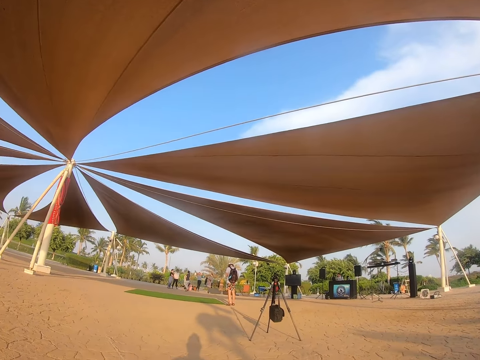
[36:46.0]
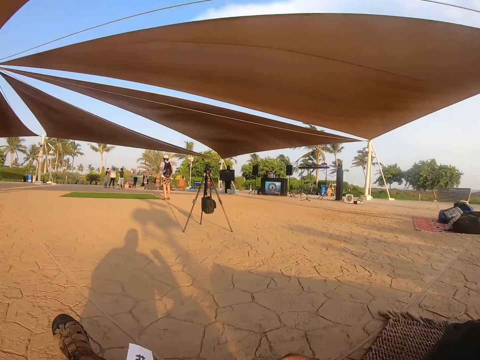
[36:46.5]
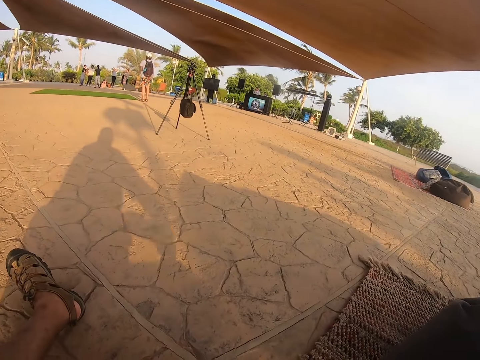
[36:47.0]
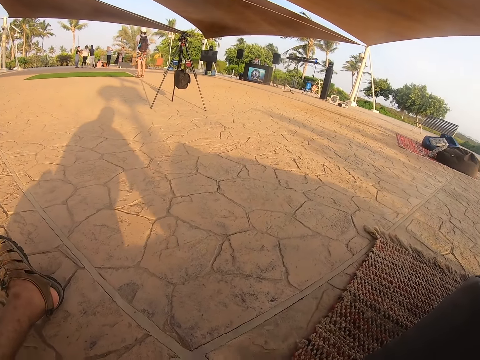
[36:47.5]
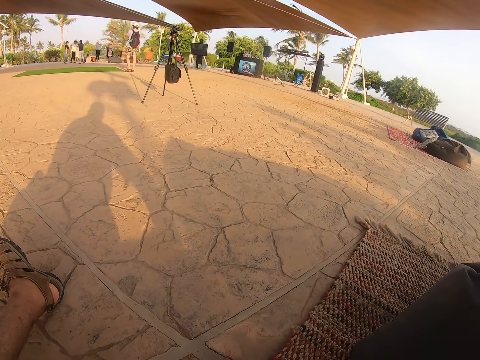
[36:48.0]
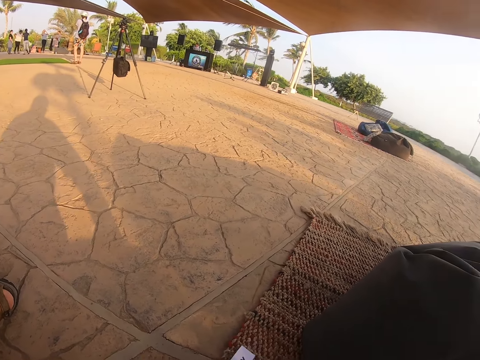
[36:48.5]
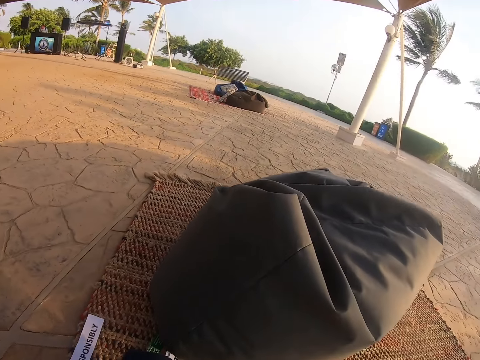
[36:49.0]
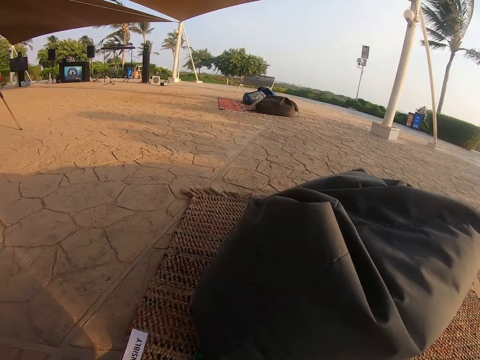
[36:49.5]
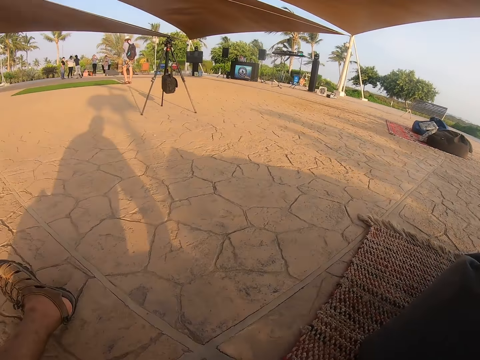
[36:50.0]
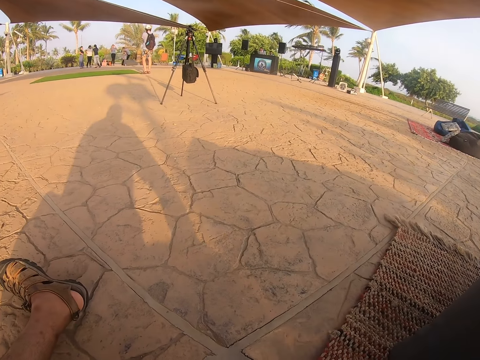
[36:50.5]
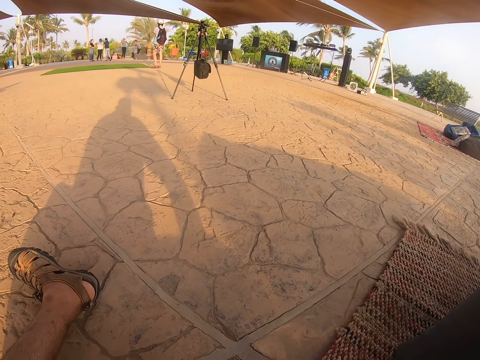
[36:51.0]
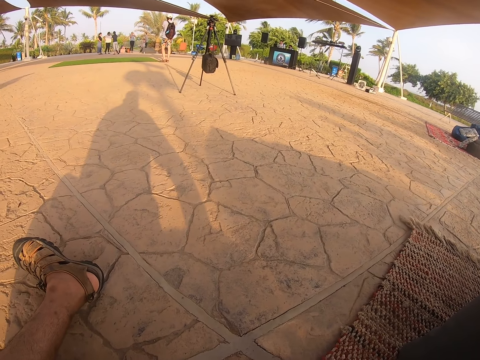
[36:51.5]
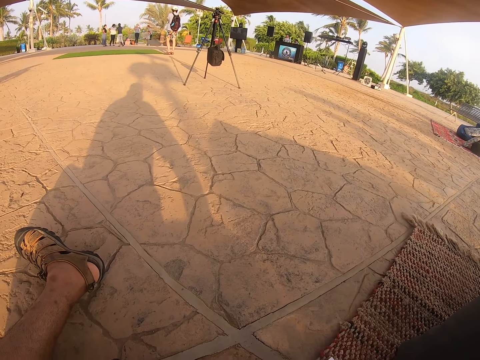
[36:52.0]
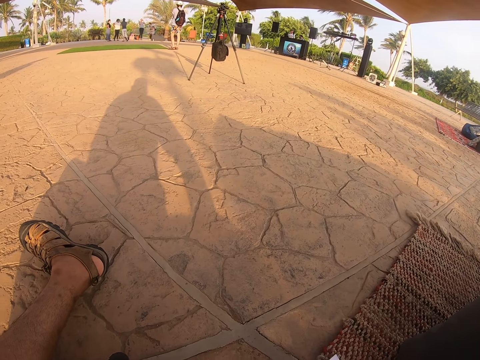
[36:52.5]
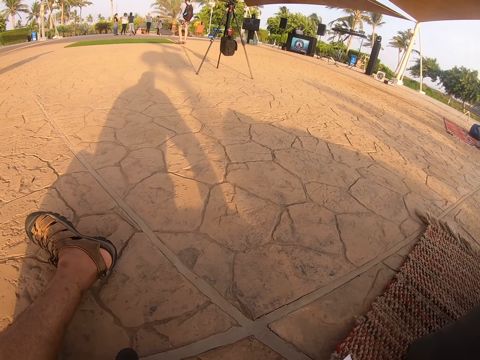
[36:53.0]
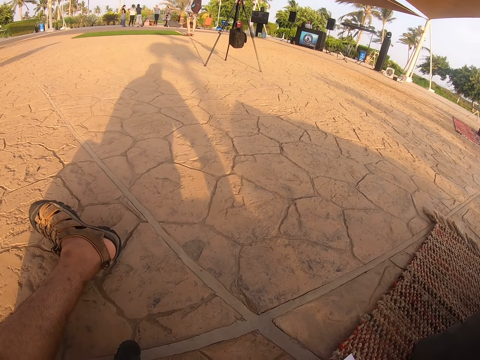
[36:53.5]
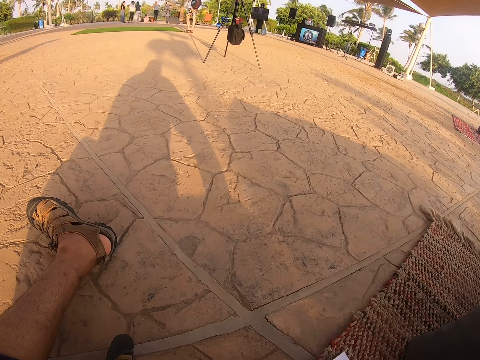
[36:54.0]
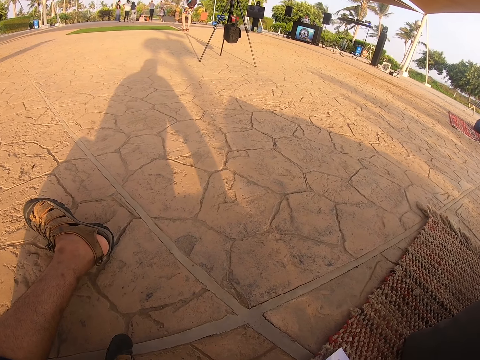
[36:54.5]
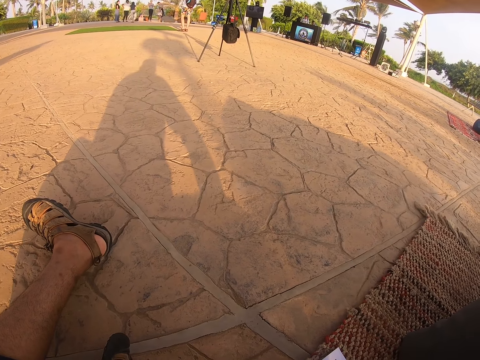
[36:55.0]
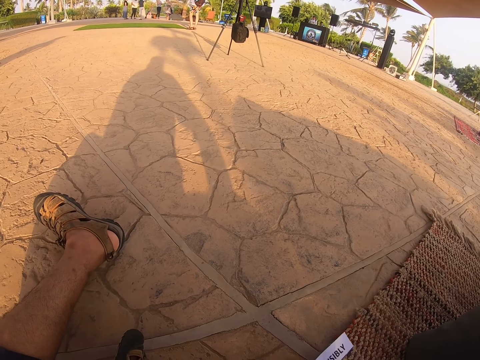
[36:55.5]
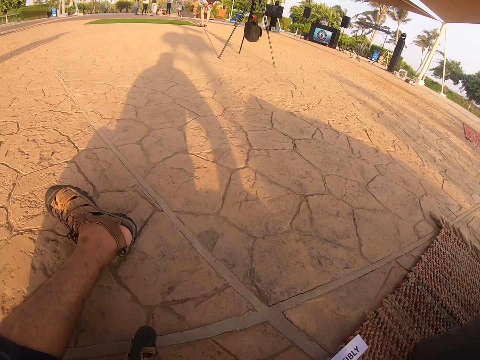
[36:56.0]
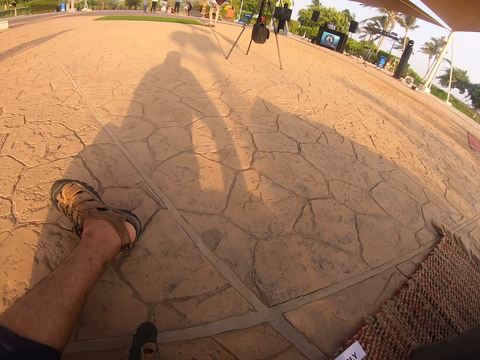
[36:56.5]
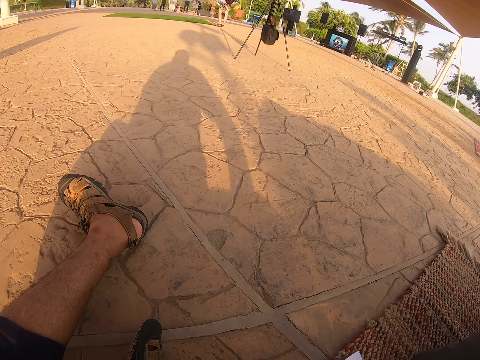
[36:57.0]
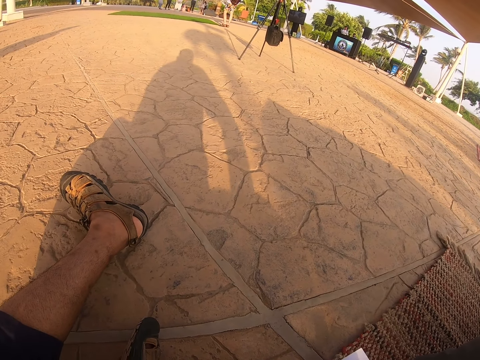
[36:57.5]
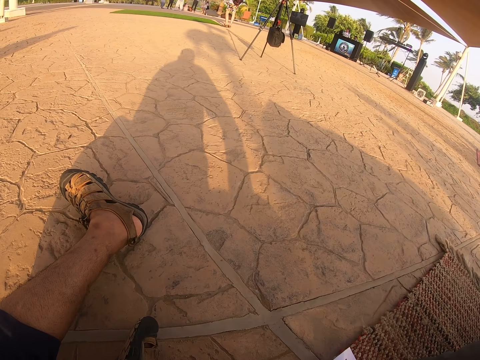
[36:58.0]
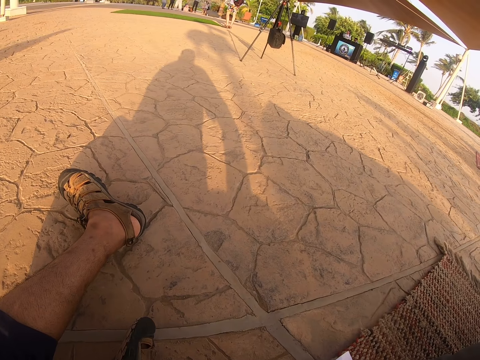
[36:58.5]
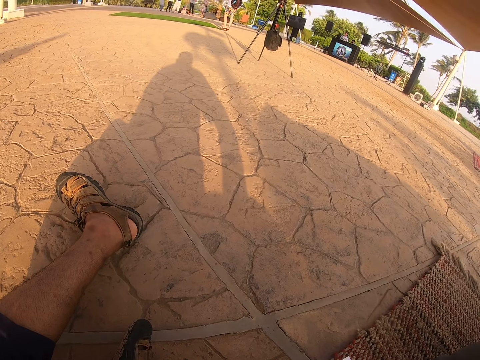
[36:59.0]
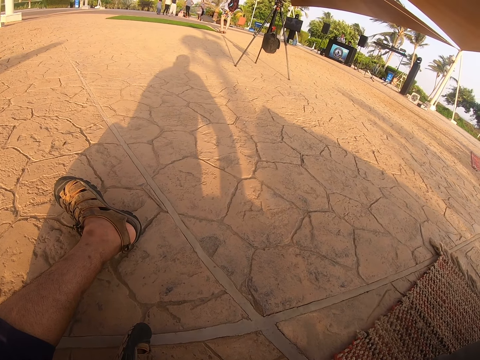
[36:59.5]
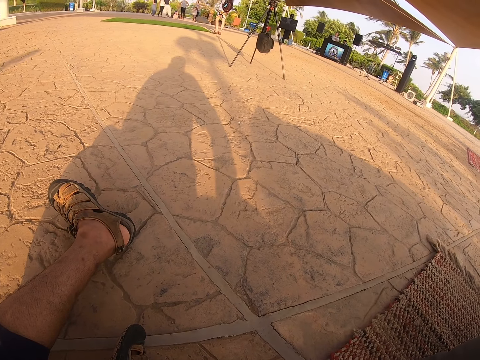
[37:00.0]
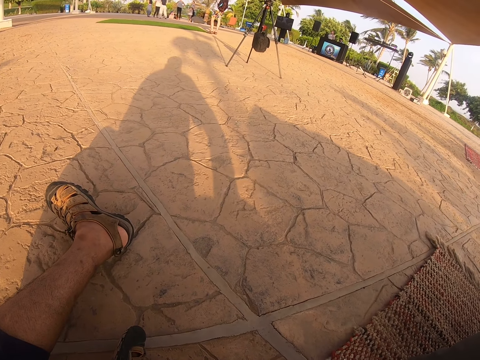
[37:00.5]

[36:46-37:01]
The camera wearer looks around. They move a card on the left hand. They place the card on the mat. They look at the compound. They touch the card on the mat.

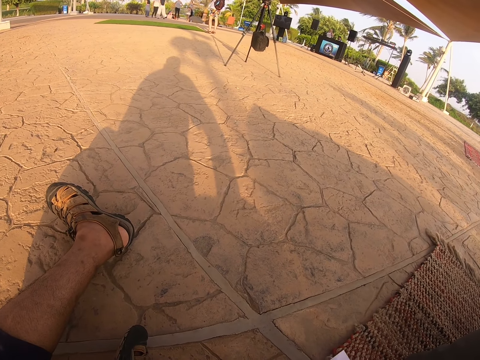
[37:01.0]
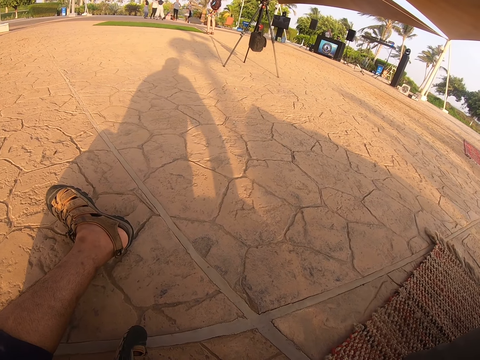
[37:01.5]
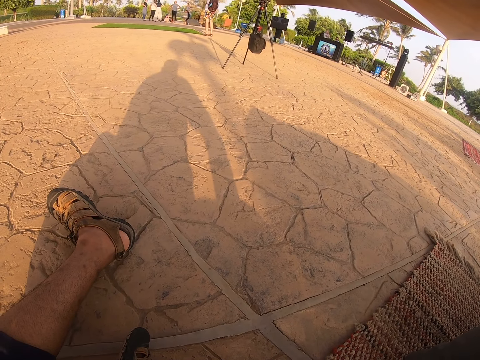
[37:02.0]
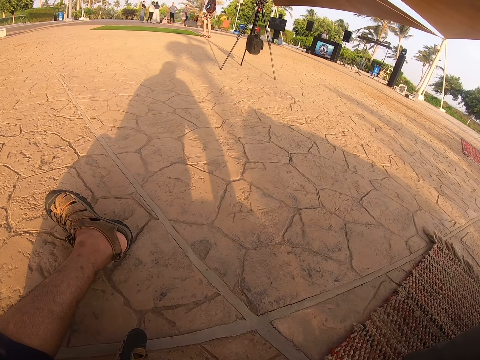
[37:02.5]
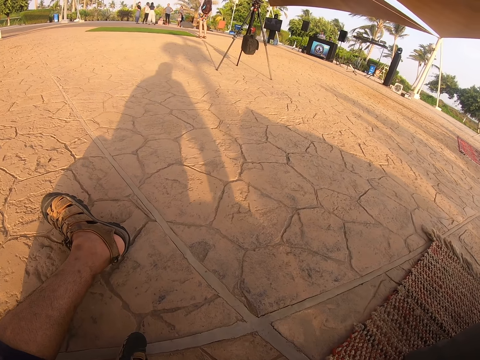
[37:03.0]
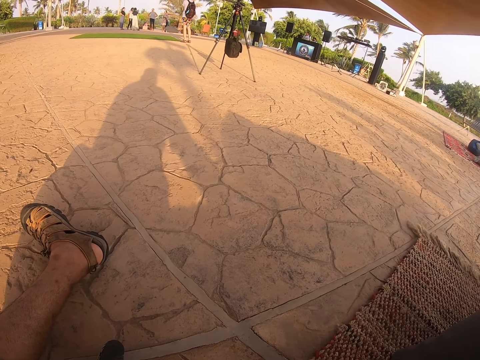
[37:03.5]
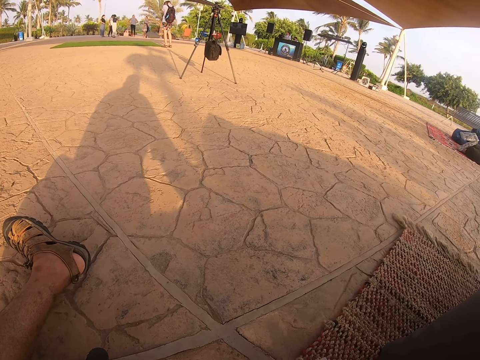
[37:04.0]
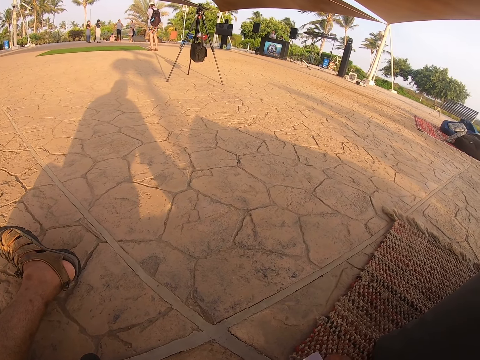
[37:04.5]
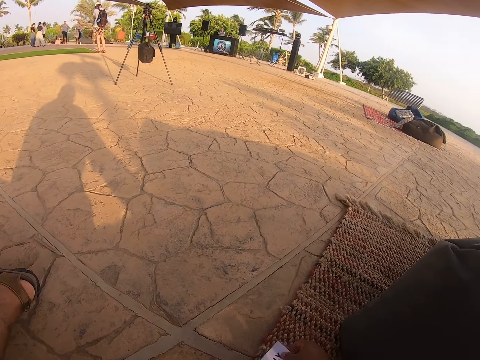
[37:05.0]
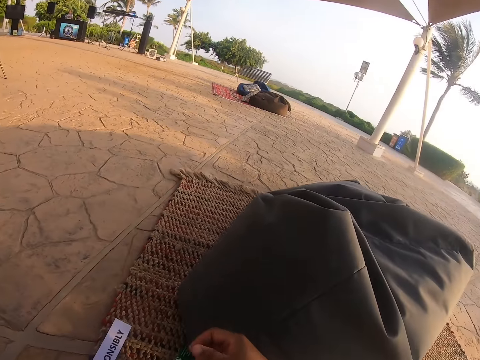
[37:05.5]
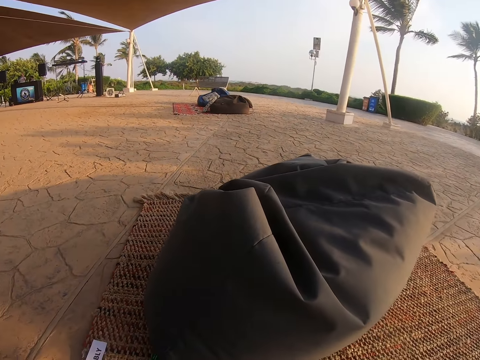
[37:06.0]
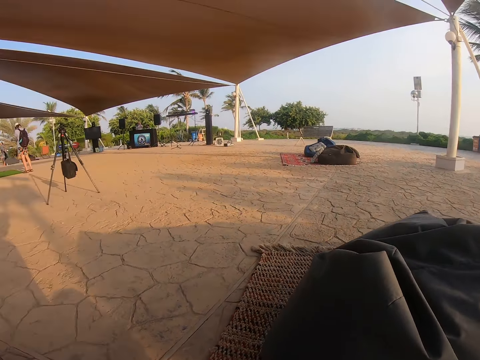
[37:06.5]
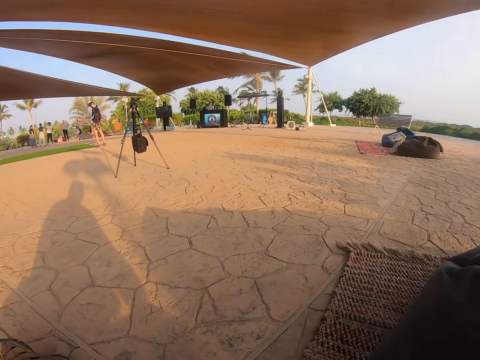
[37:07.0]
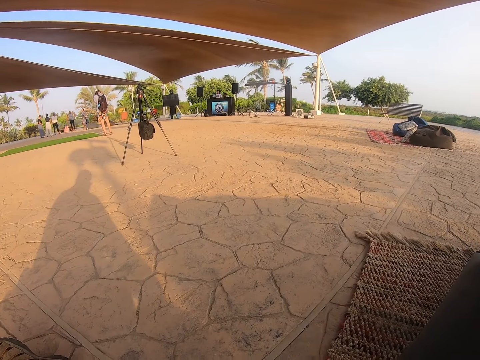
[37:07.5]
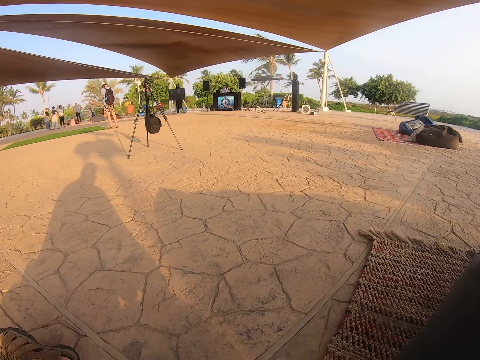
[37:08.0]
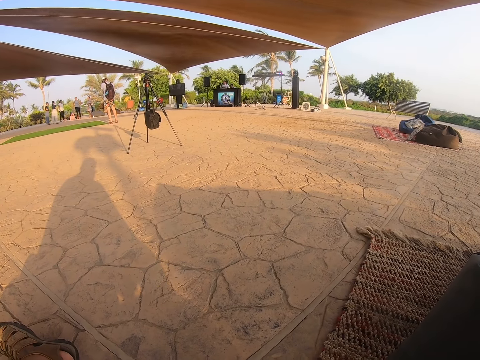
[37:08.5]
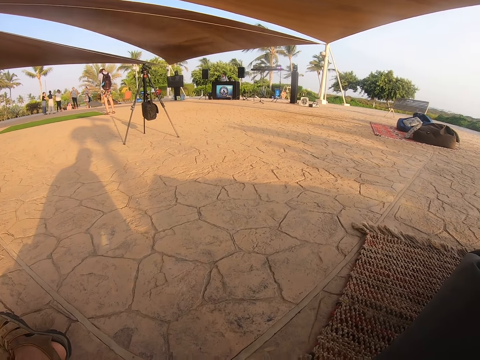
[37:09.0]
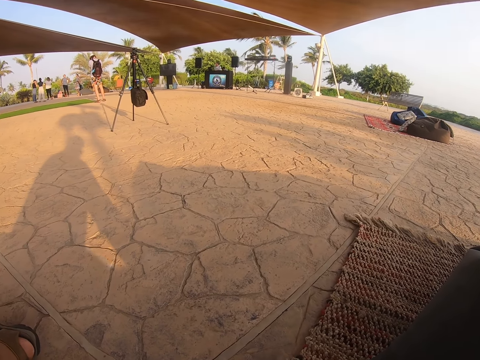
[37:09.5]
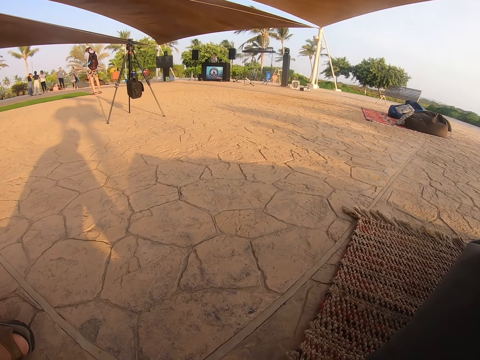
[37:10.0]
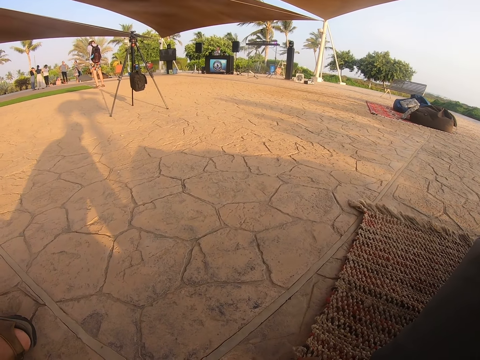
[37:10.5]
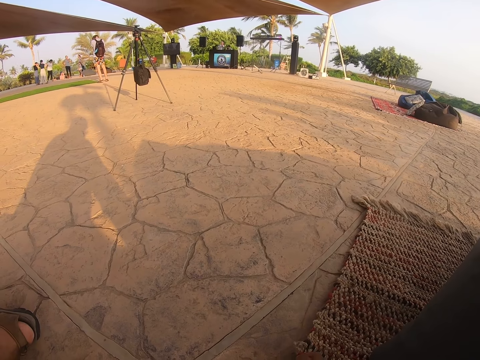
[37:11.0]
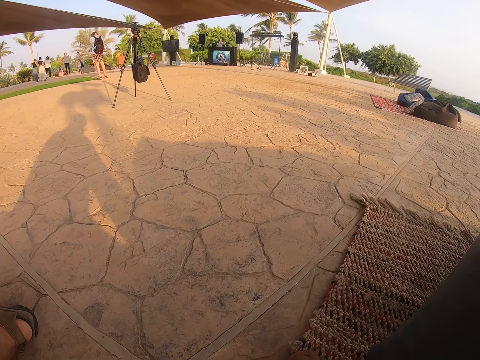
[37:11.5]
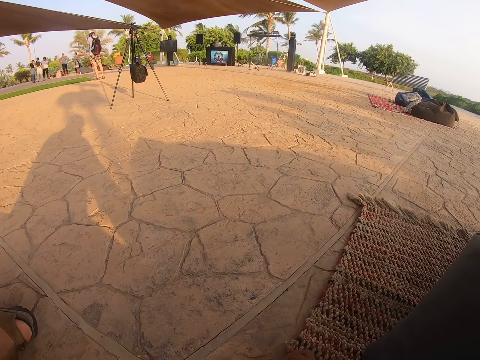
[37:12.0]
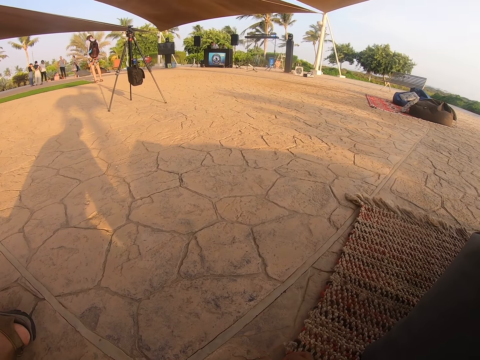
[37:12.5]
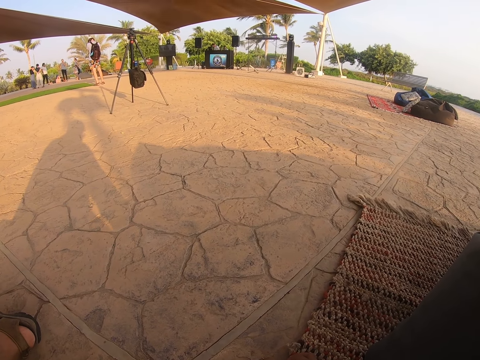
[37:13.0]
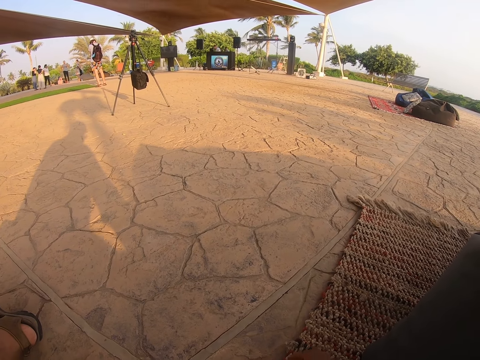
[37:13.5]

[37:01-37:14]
The camera wearer looks around the compound. They look at the camera tripod stand.
